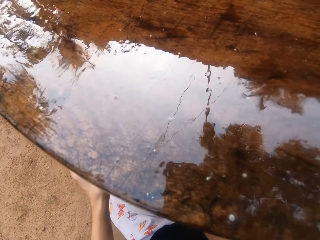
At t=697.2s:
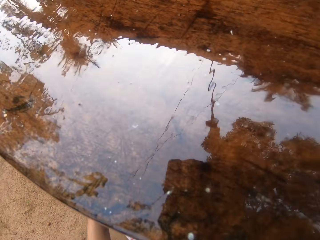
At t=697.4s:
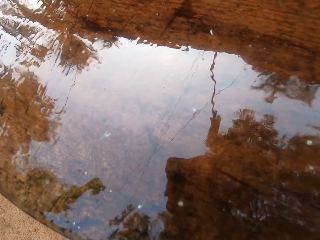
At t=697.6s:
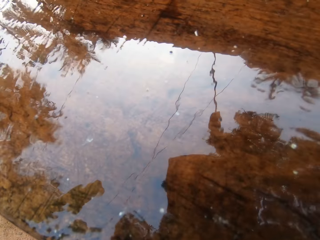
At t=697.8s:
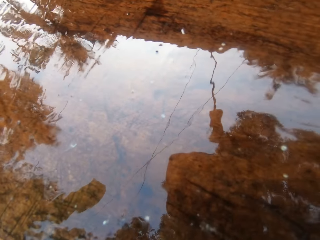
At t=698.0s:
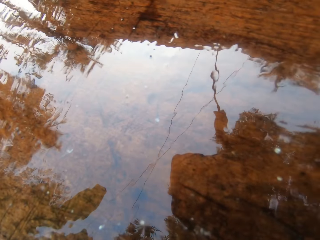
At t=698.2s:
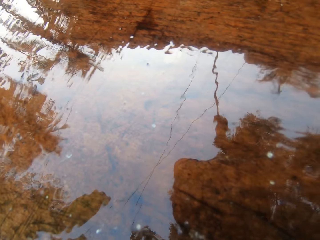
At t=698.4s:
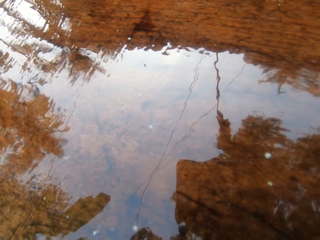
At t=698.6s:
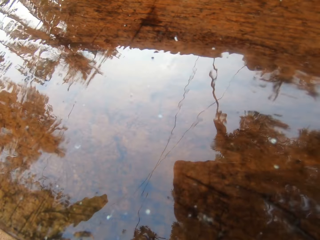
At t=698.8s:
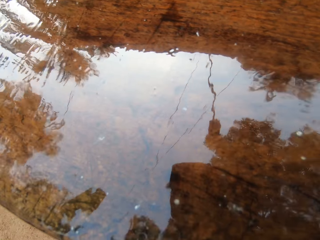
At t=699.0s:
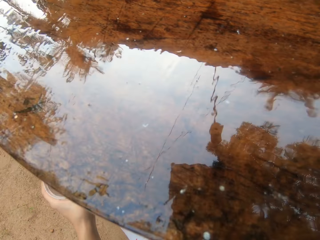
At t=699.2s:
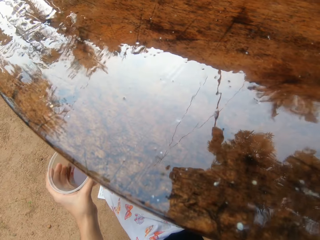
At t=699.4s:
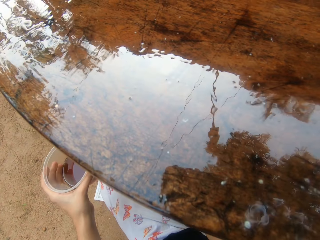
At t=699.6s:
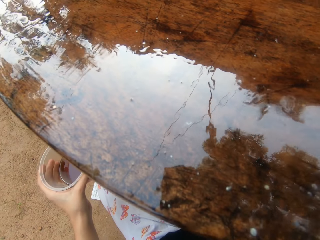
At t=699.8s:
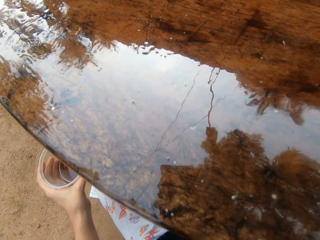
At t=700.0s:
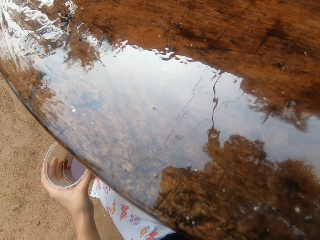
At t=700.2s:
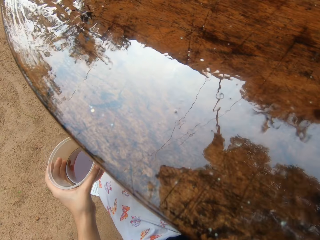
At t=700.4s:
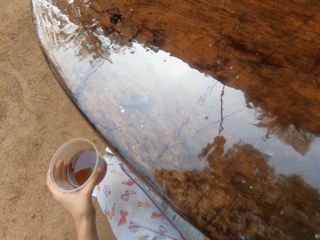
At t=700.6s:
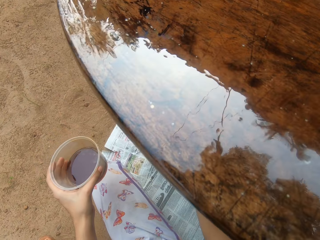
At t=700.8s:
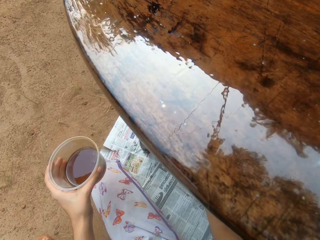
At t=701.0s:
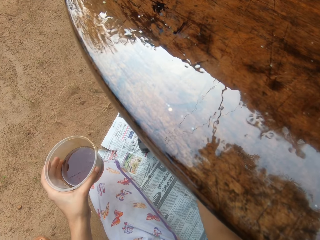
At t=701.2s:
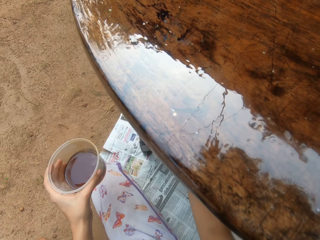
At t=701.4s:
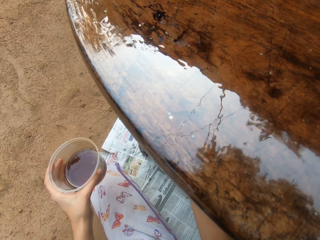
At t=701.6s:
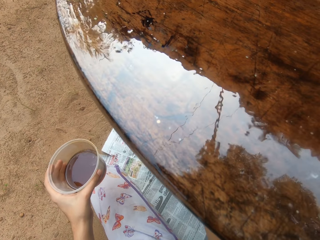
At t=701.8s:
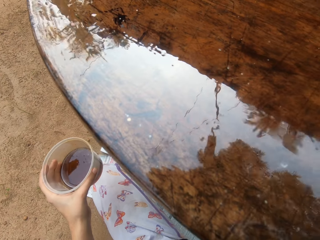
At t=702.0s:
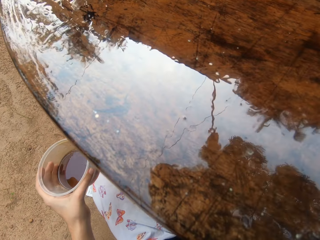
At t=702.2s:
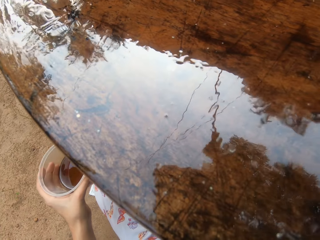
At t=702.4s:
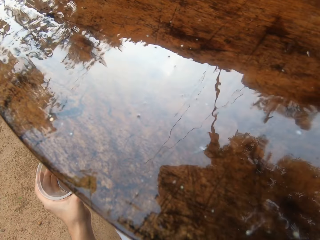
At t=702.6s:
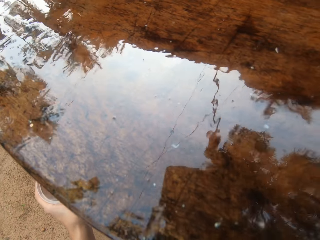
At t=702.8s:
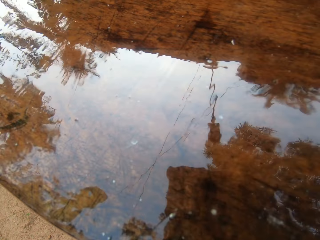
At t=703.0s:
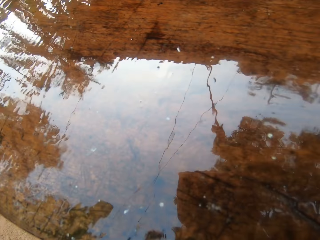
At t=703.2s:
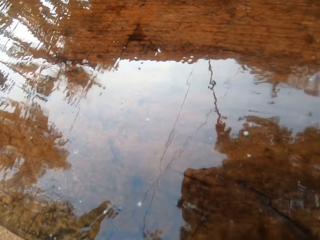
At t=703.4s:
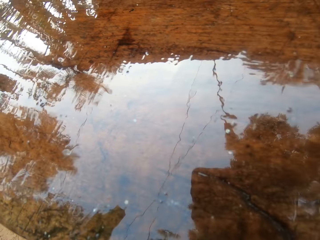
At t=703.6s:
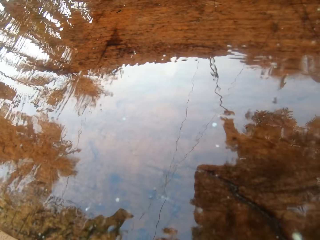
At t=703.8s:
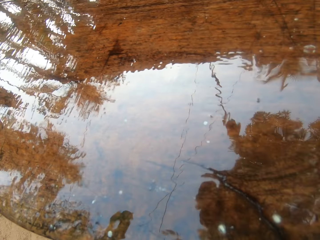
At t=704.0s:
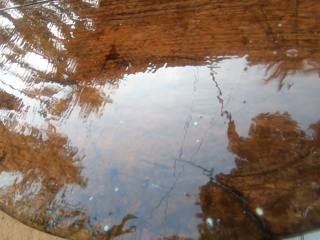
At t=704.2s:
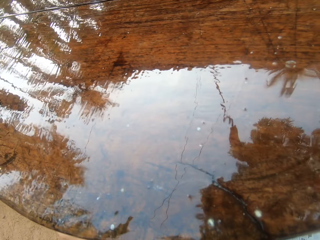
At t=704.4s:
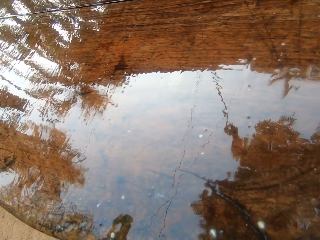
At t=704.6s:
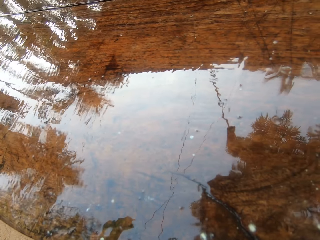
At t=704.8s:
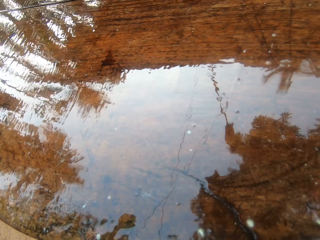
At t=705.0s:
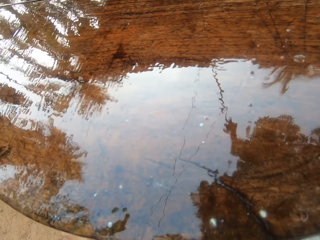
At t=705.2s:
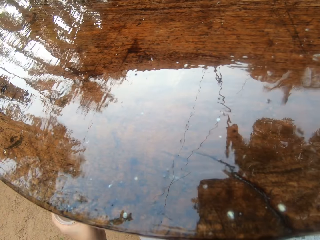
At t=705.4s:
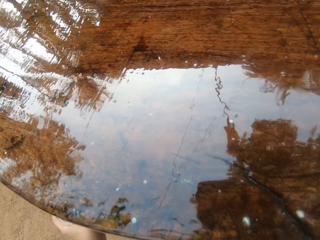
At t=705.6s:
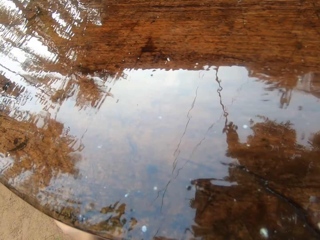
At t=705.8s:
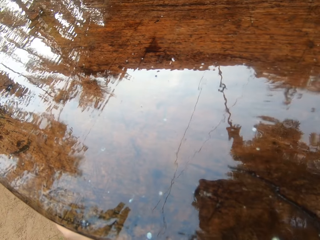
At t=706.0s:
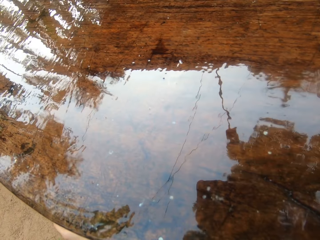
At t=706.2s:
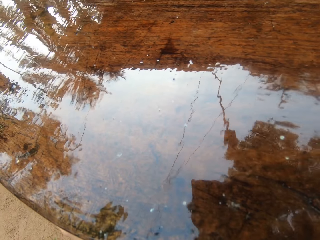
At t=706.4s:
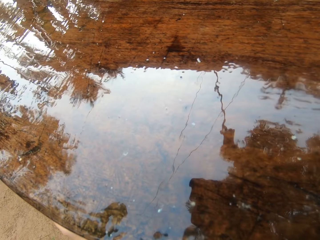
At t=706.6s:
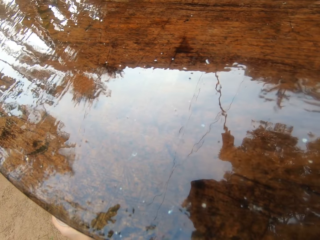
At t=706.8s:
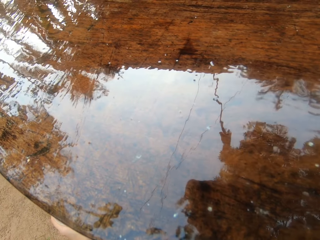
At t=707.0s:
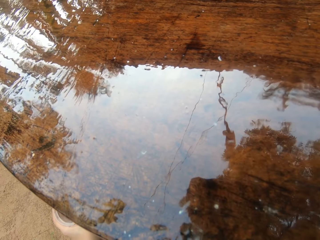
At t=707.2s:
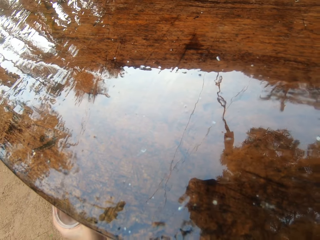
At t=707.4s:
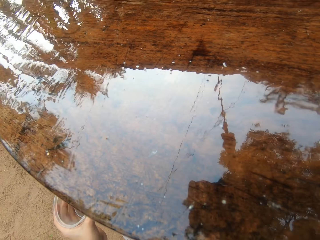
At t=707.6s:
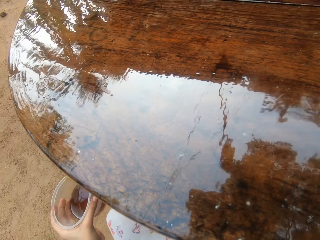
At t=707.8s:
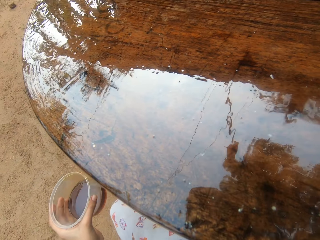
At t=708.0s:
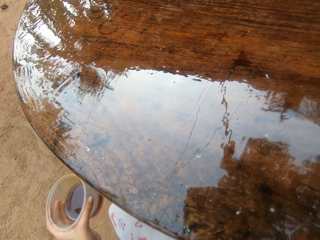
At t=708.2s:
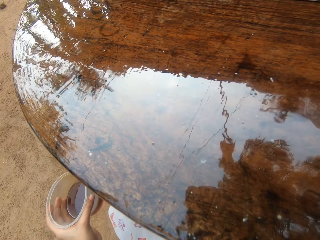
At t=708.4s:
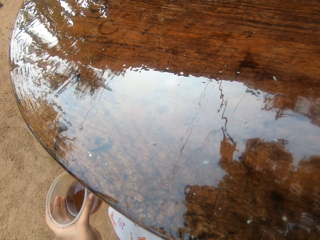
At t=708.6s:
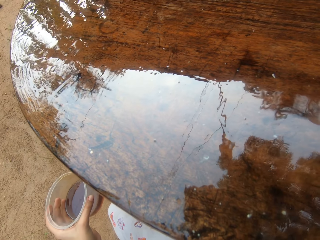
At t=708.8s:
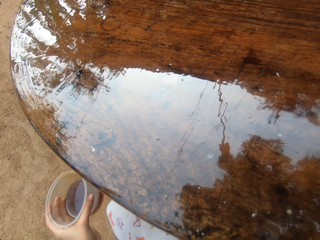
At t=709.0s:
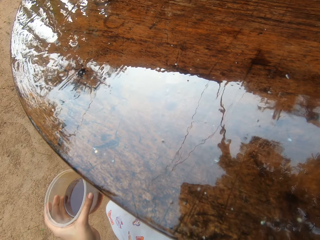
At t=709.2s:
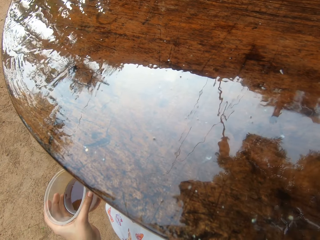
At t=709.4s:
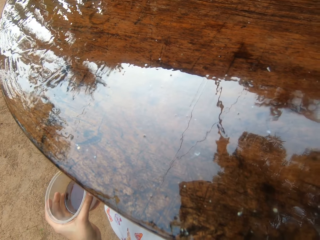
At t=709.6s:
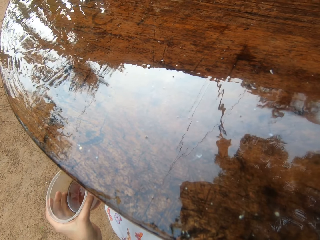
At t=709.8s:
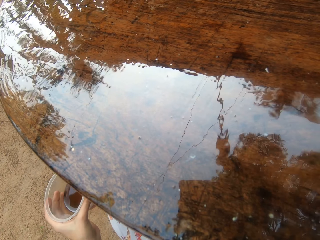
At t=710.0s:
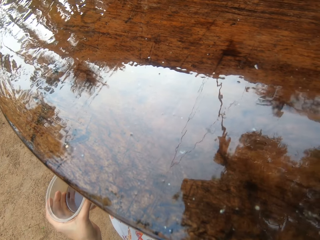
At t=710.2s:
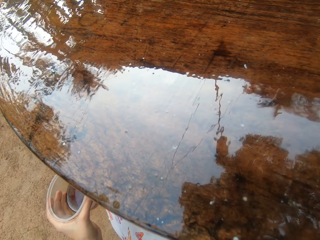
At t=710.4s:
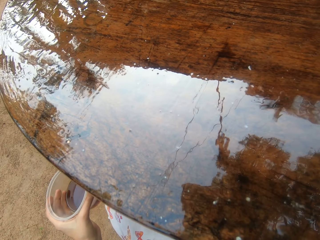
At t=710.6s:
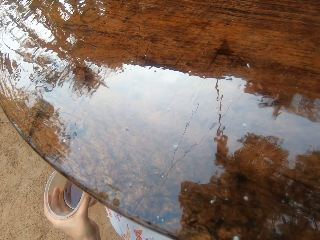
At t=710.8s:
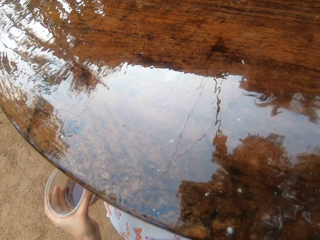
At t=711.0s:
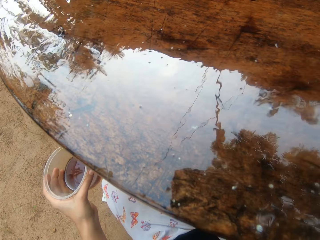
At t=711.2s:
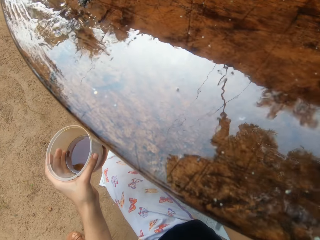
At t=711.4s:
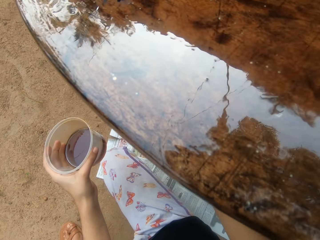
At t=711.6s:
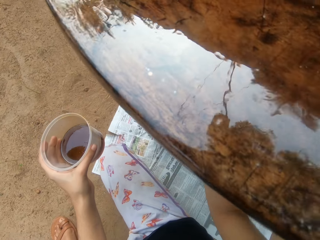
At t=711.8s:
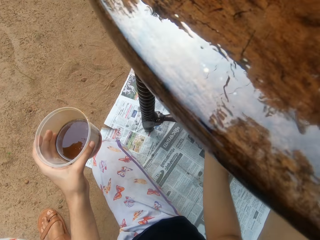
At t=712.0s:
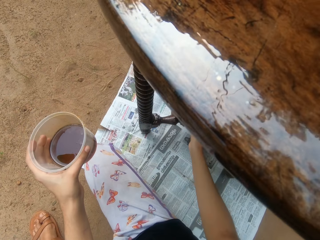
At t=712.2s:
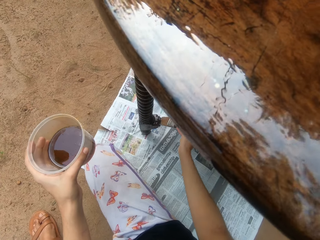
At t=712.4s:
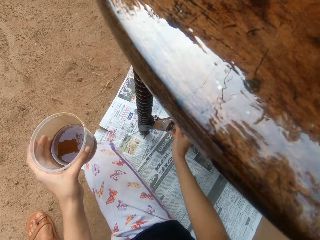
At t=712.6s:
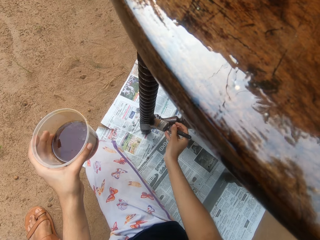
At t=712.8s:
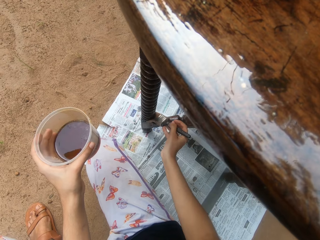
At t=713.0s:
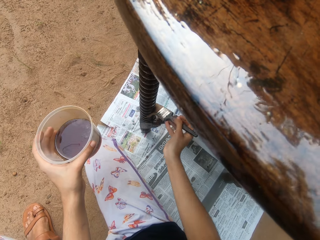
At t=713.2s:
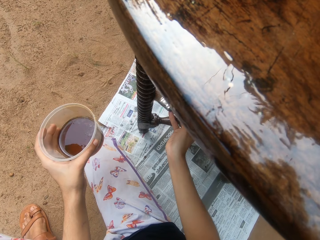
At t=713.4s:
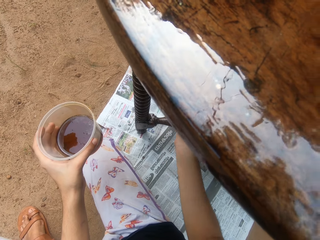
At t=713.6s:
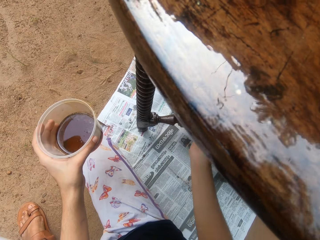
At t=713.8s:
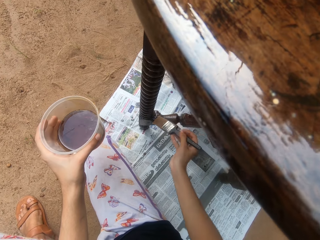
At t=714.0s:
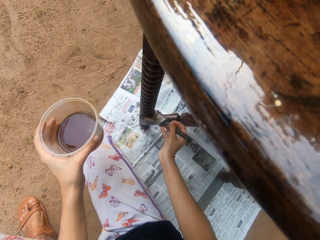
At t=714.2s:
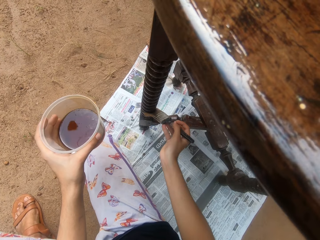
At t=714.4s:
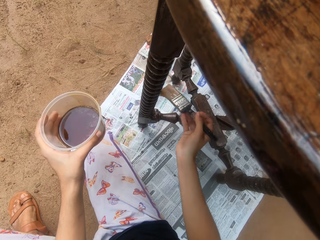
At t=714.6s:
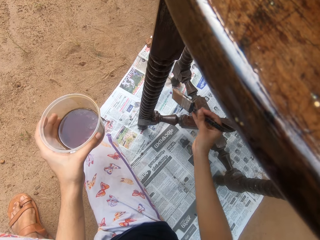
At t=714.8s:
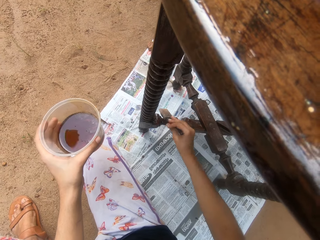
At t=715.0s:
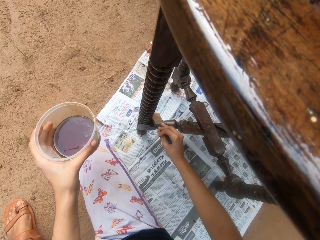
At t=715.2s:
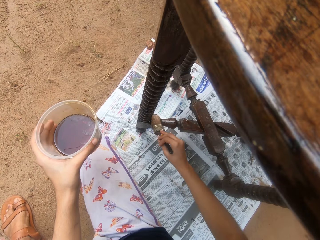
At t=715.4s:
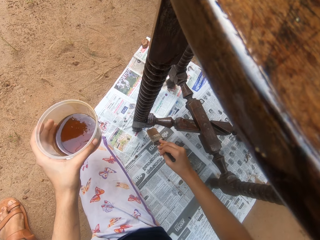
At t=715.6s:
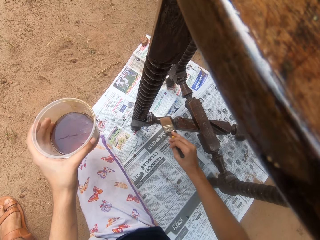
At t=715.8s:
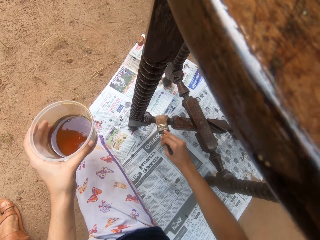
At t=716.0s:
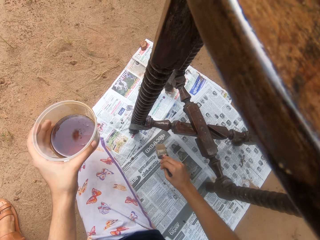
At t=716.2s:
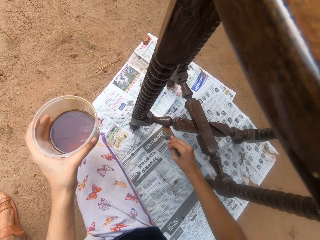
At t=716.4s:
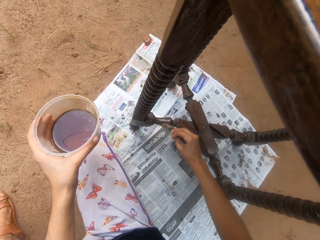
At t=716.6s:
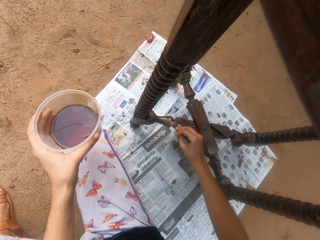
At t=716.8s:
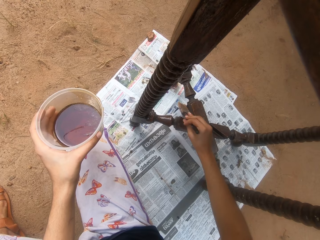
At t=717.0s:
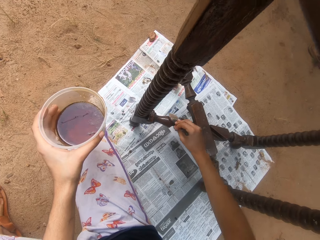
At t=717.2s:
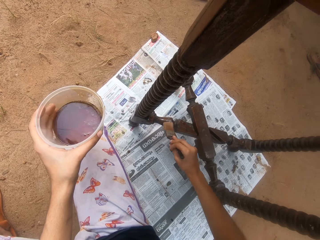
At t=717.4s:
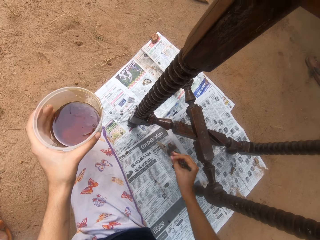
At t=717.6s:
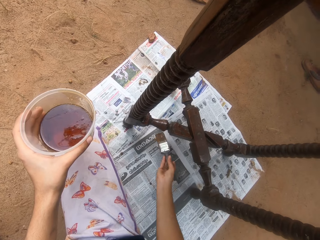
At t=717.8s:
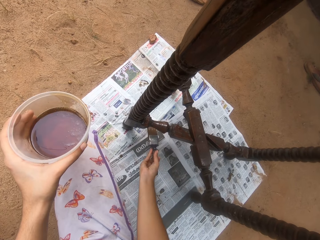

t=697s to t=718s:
The camera wearer paints the table. He coats the table with wood finish oil in the brush with his right hand.
